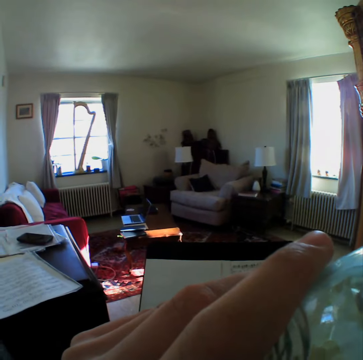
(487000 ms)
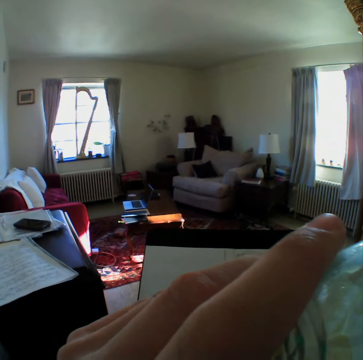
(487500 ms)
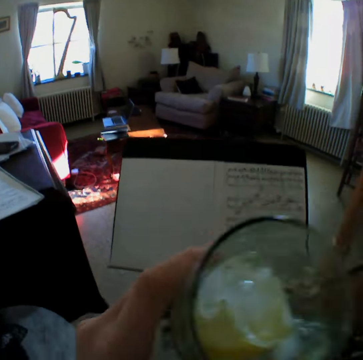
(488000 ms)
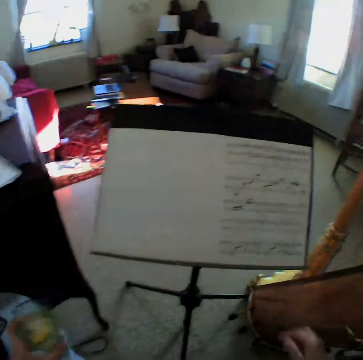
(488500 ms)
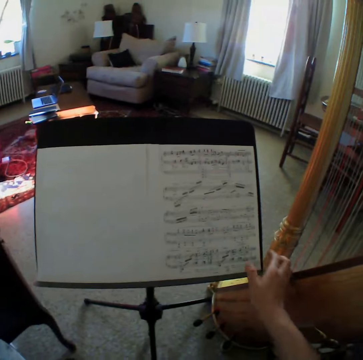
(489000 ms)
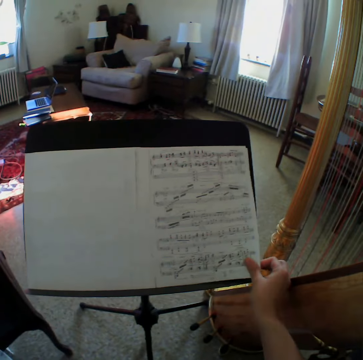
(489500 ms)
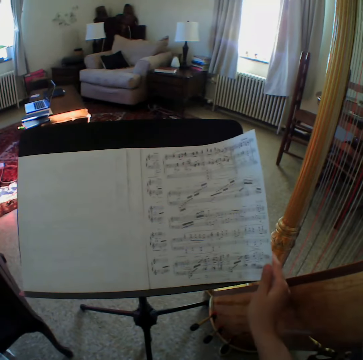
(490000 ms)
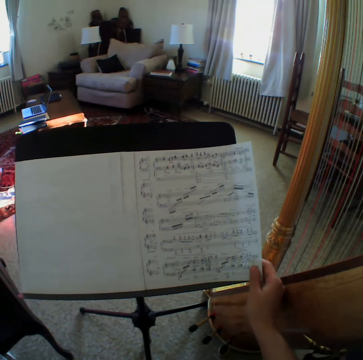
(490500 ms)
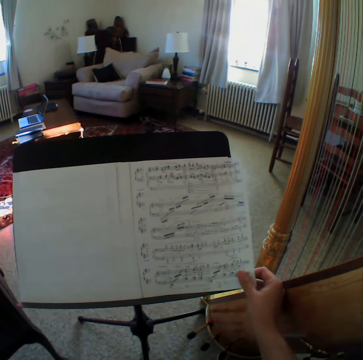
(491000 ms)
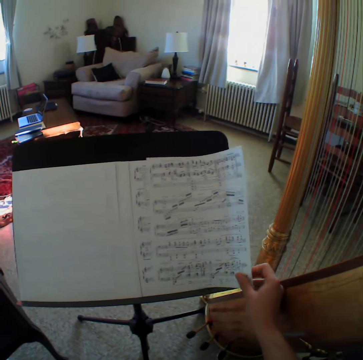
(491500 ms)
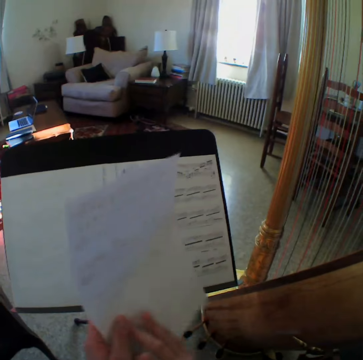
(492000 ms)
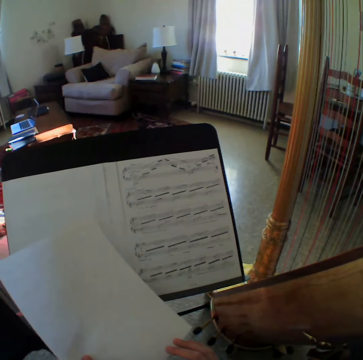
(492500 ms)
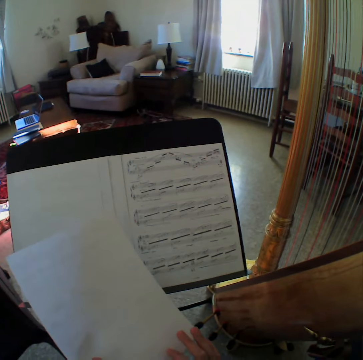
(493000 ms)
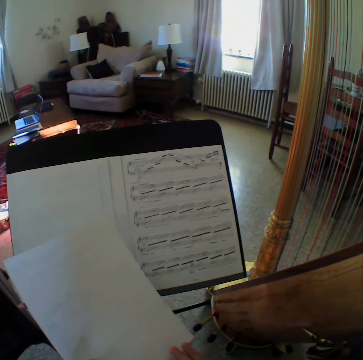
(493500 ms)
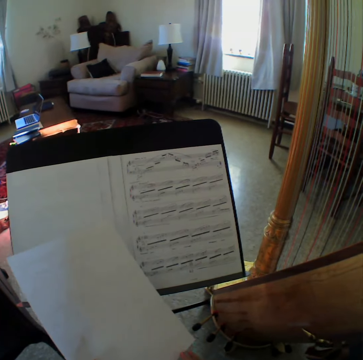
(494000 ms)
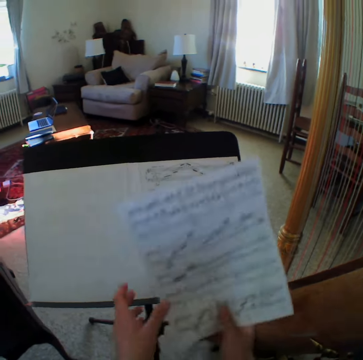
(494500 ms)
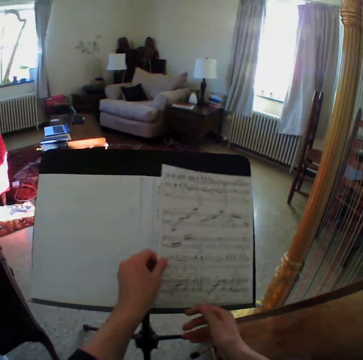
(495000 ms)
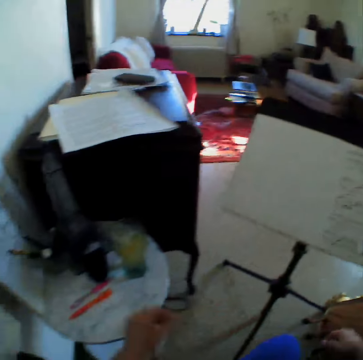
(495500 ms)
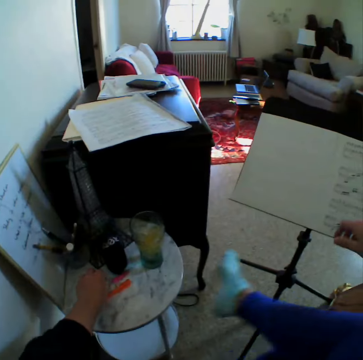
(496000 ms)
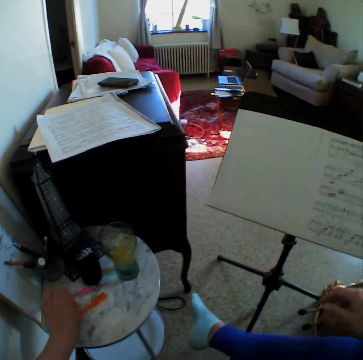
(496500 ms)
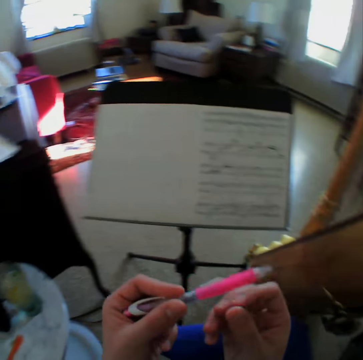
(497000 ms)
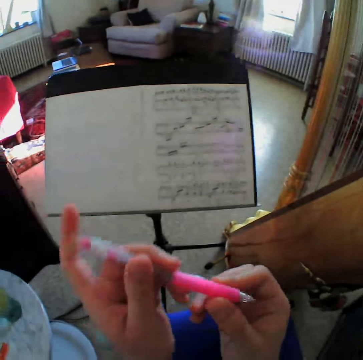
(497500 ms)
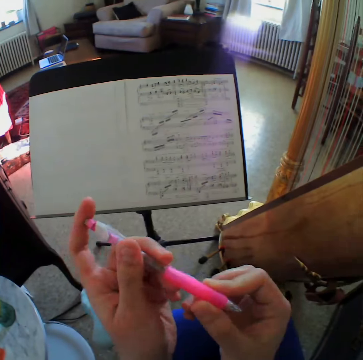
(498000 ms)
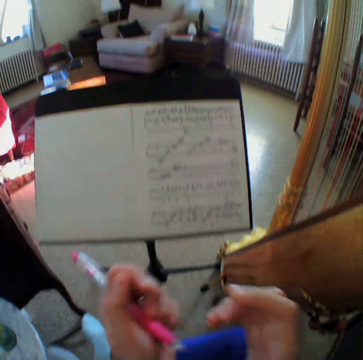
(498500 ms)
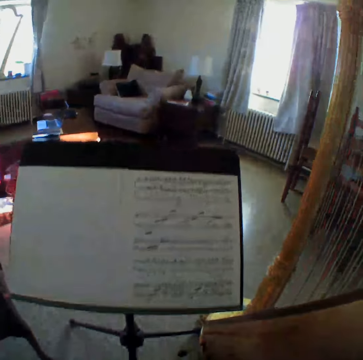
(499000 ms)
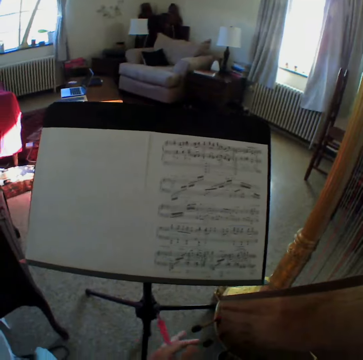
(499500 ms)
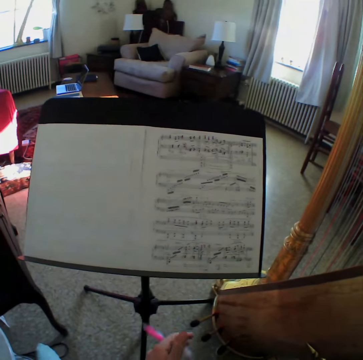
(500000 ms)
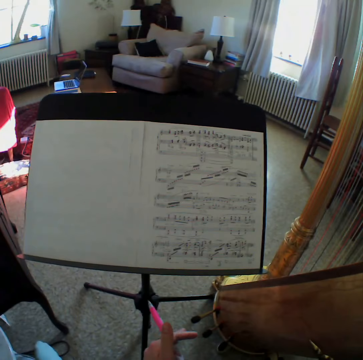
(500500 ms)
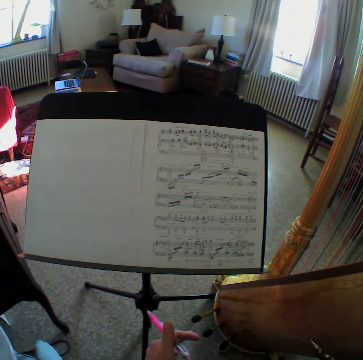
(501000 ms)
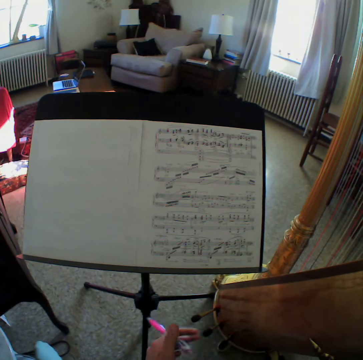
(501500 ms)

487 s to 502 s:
The camera wearer puts down the glass cup. They flip a page open. They read the music paper. They turn the page back. They put down the music paper. They move the leg. They take the pen, look at the pen, and hold the pen. They read the music paper.

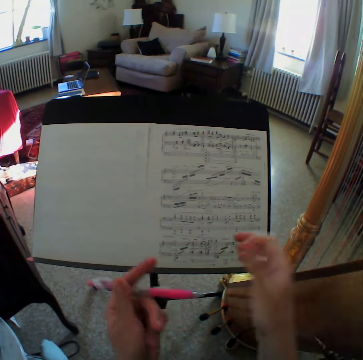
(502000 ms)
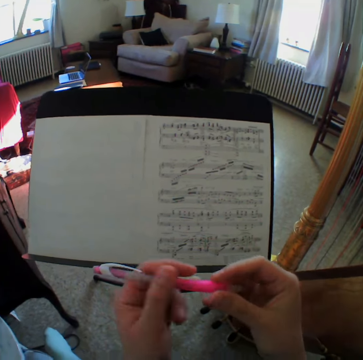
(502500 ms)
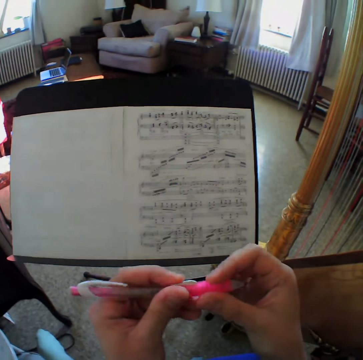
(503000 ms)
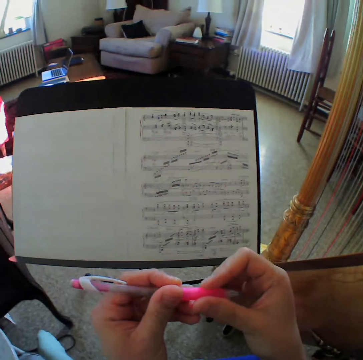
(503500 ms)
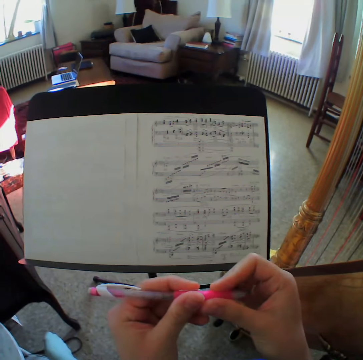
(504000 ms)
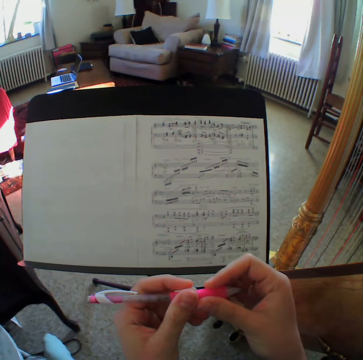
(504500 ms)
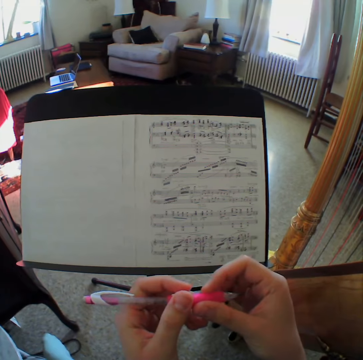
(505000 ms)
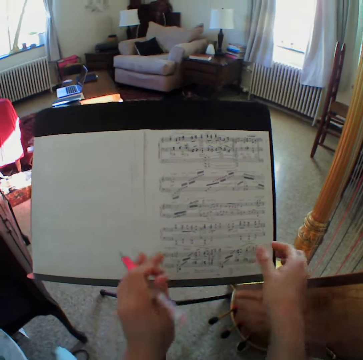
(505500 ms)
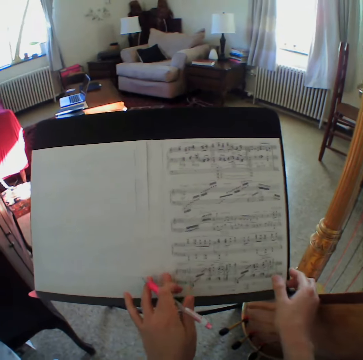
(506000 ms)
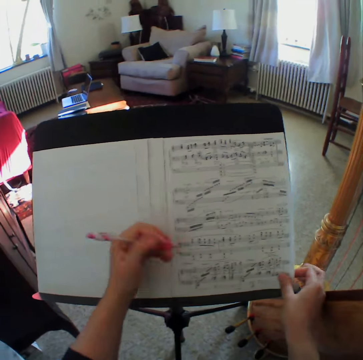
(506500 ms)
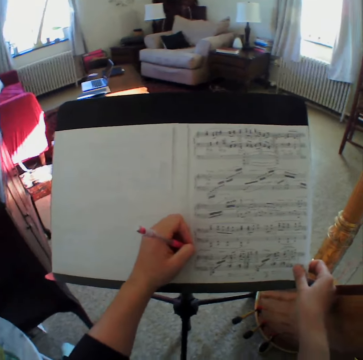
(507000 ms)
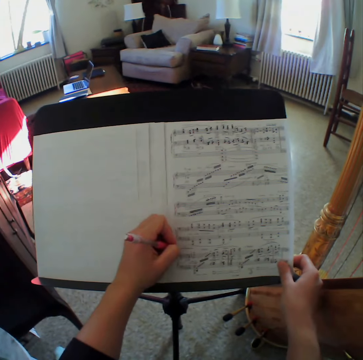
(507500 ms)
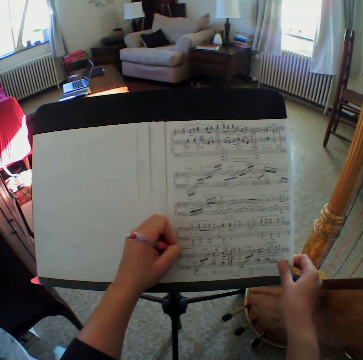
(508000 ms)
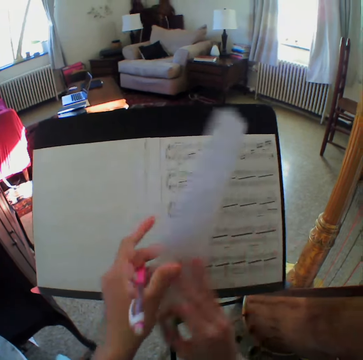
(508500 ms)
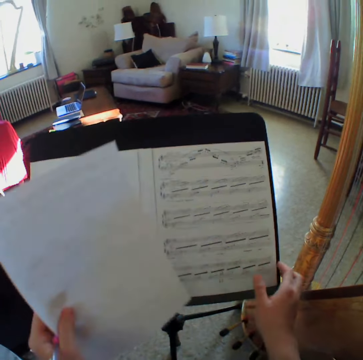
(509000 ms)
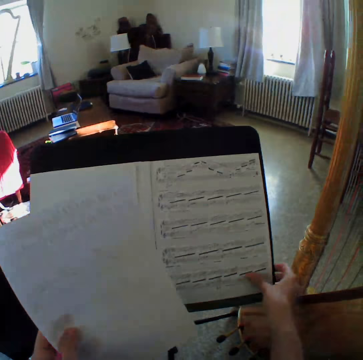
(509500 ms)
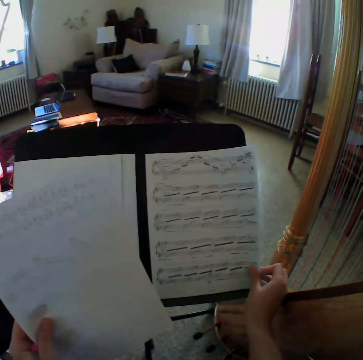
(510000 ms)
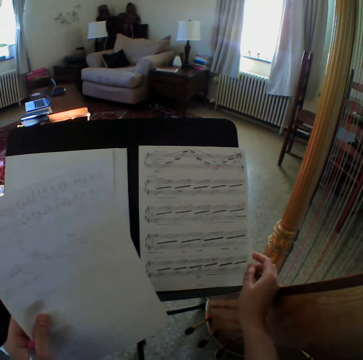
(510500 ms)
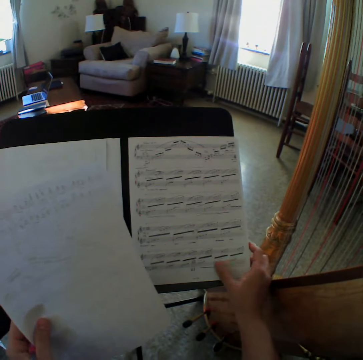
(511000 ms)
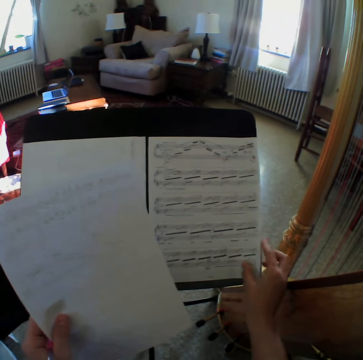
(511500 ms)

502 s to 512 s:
The camera wearer looks at the pen. She adjusts the pen with her right hand. She looks at the music paper and writes on the music paper. She flips a page open. She looks at the music paper.

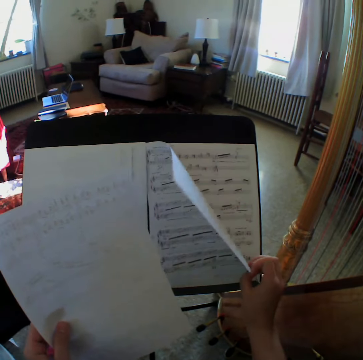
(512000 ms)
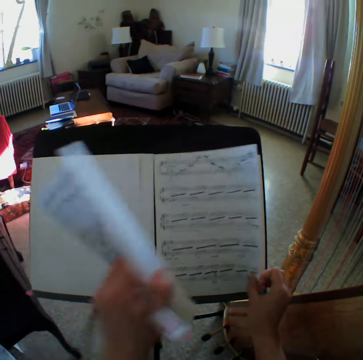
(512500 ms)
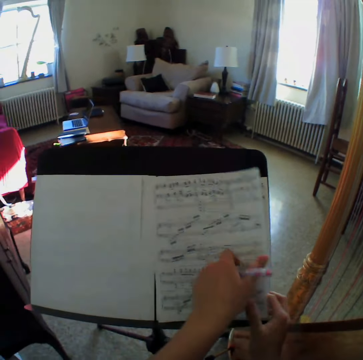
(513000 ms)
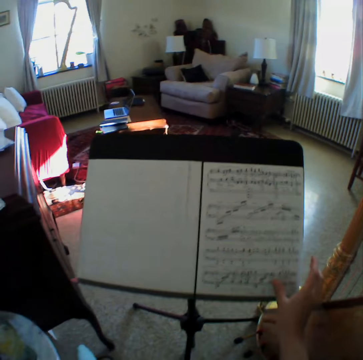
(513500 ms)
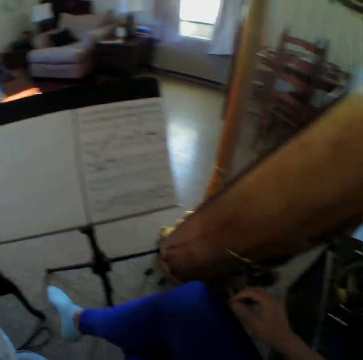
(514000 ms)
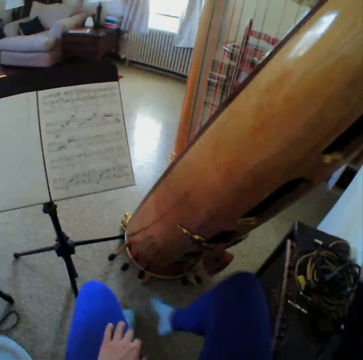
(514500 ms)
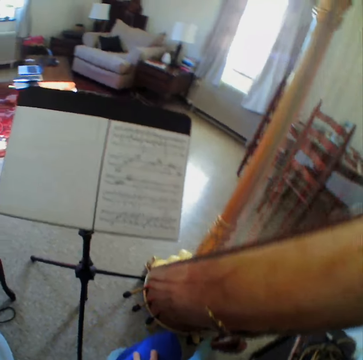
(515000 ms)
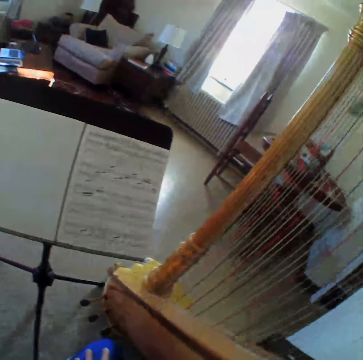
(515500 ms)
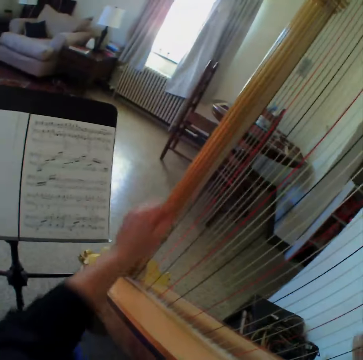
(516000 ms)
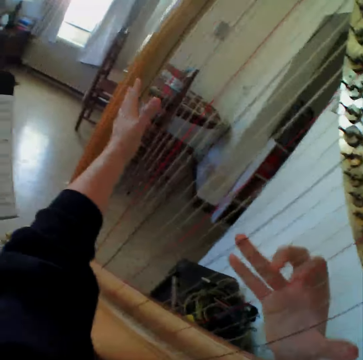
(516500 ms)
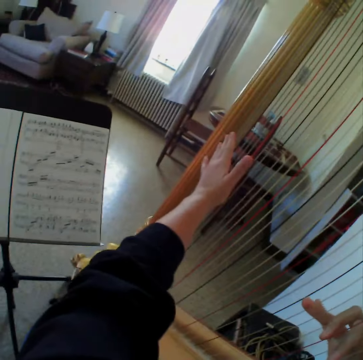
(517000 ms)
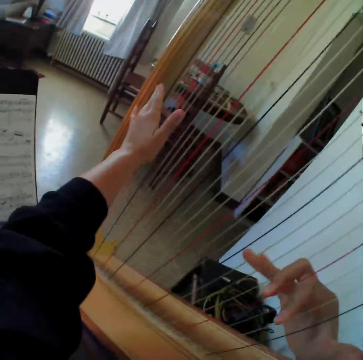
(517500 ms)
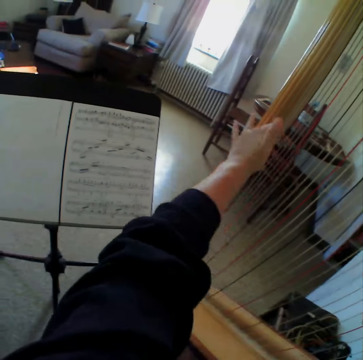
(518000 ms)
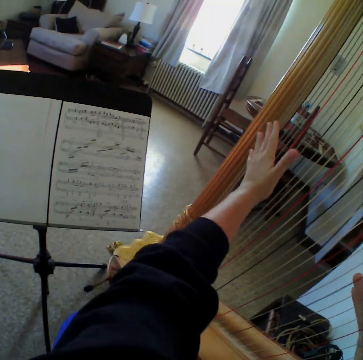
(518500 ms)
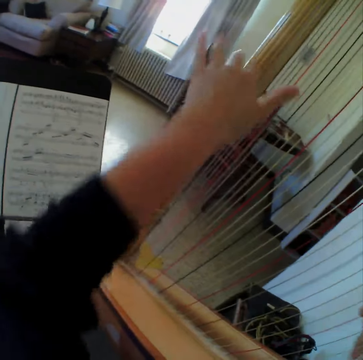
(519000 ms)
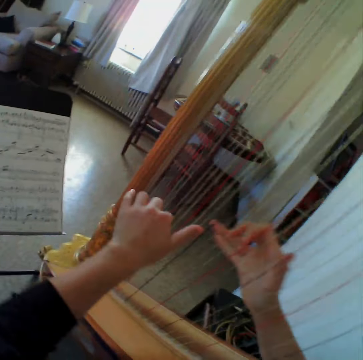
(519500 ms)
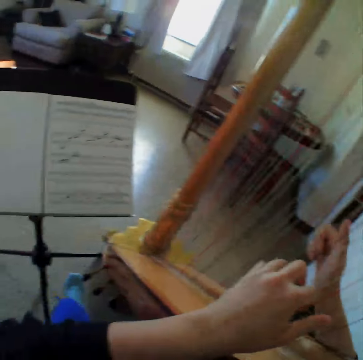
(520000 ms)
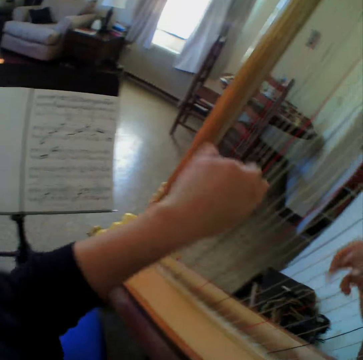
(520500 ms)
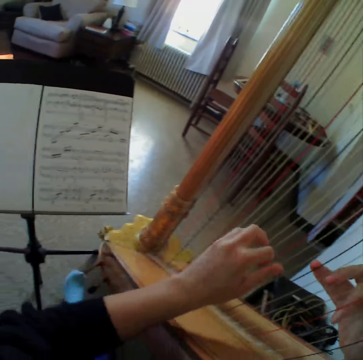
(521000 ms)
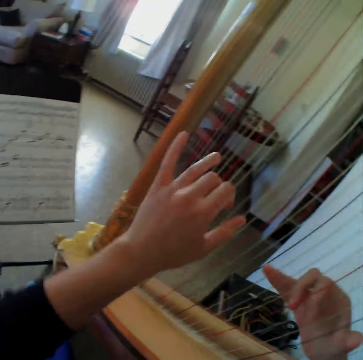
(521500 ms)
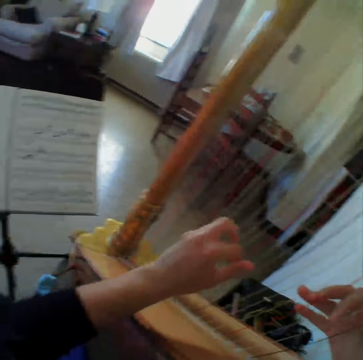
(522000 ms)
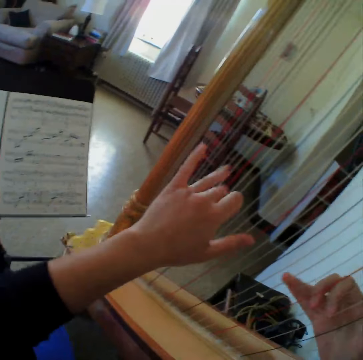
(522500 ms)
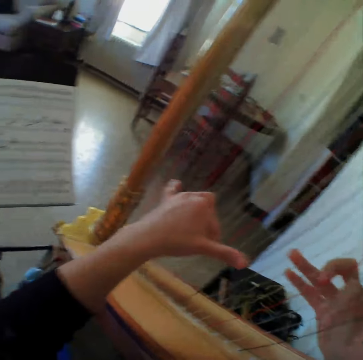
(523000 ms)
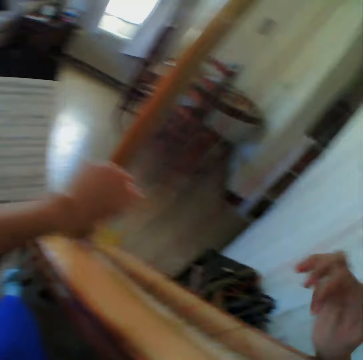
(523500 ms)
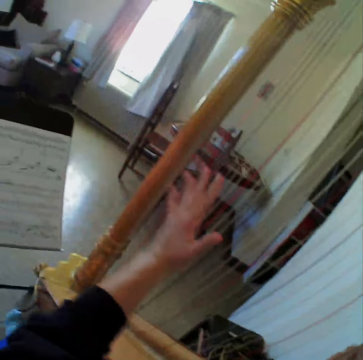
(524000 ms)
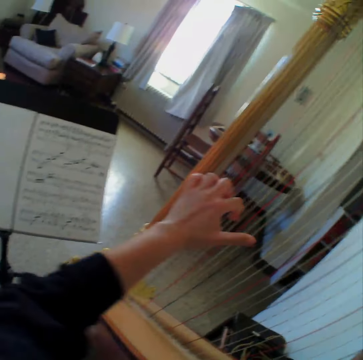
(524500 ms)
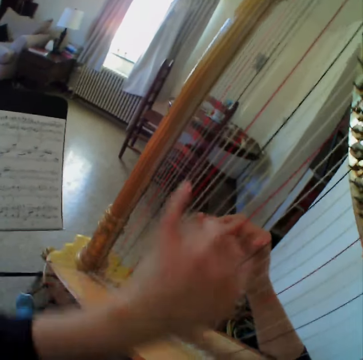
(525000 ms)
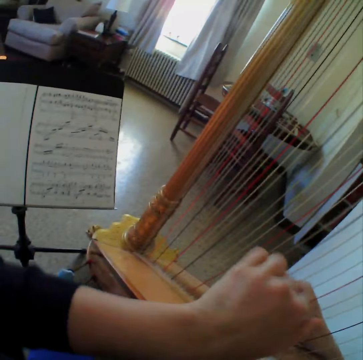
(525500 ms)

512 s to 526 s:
The camera wearer turns the page back. She holds the guitar. She plays the guitar. She places both her hands on the string. She reads the music paper. She plays the guitar. She reads the music paper. She plays the guitar. She reads the music paper.
